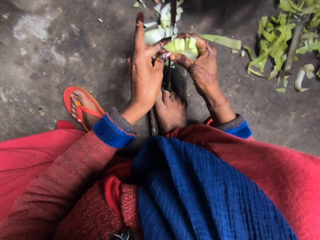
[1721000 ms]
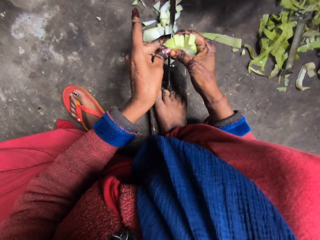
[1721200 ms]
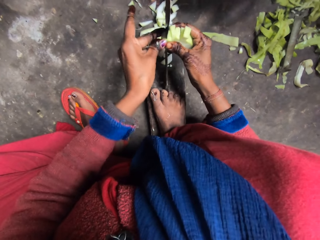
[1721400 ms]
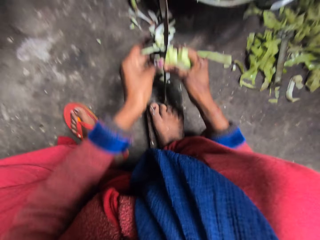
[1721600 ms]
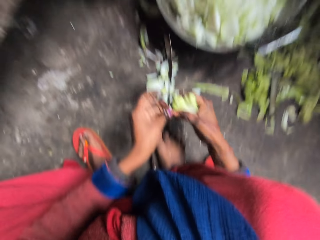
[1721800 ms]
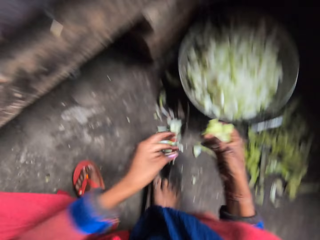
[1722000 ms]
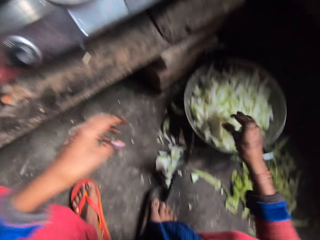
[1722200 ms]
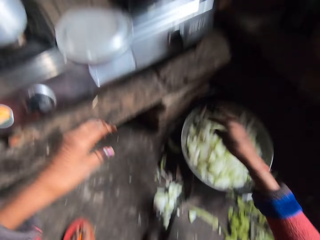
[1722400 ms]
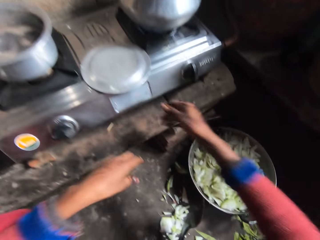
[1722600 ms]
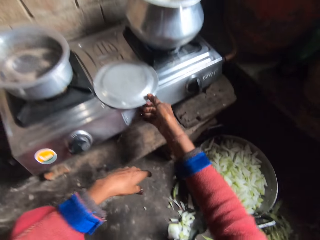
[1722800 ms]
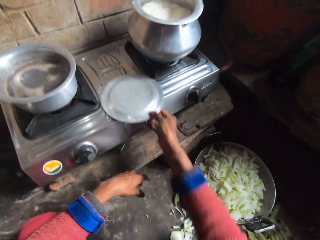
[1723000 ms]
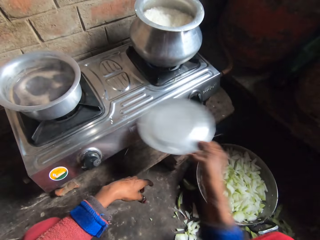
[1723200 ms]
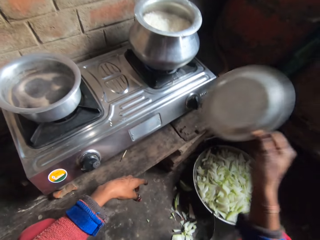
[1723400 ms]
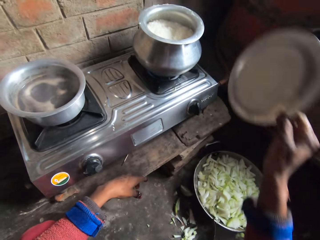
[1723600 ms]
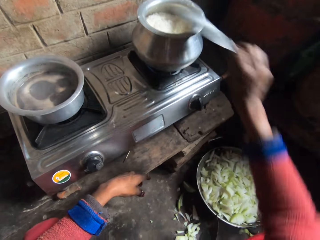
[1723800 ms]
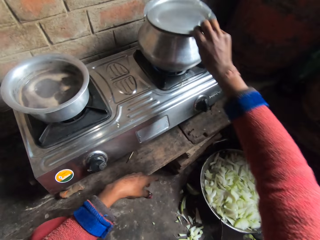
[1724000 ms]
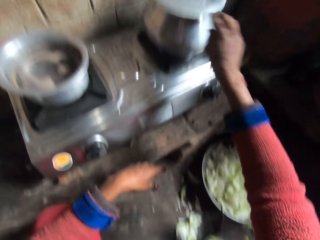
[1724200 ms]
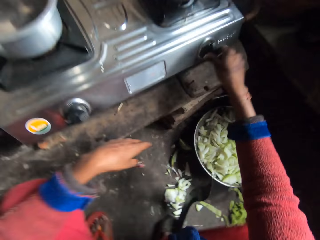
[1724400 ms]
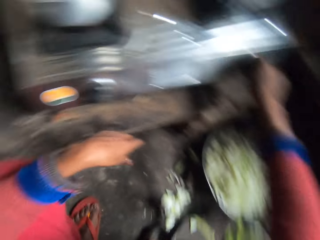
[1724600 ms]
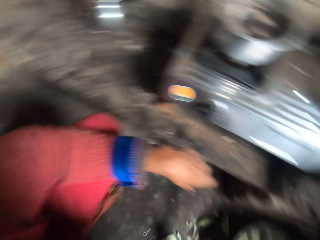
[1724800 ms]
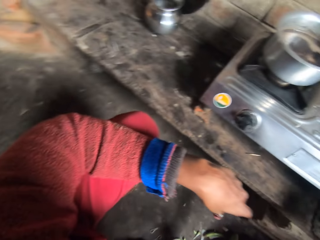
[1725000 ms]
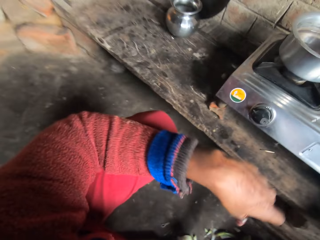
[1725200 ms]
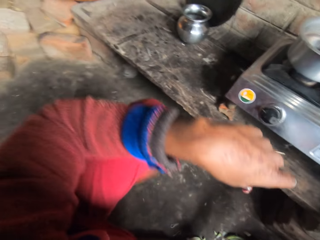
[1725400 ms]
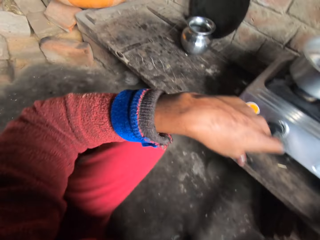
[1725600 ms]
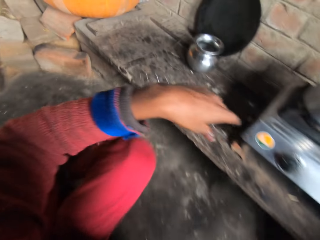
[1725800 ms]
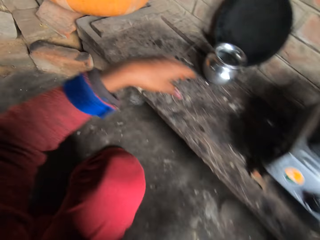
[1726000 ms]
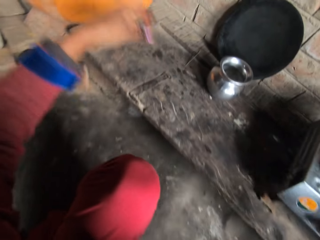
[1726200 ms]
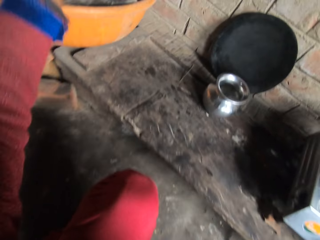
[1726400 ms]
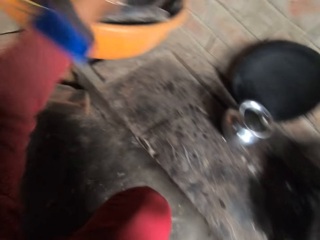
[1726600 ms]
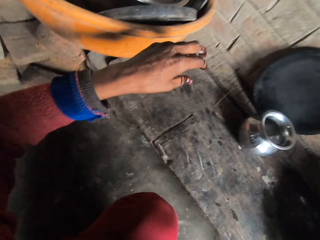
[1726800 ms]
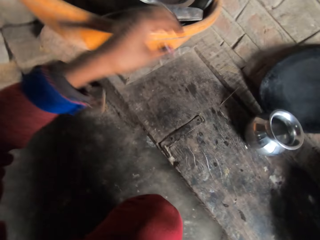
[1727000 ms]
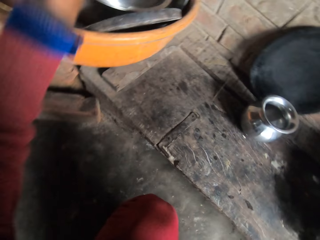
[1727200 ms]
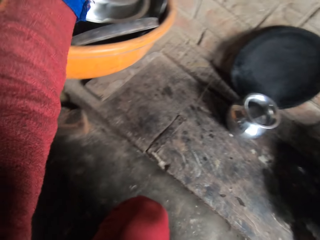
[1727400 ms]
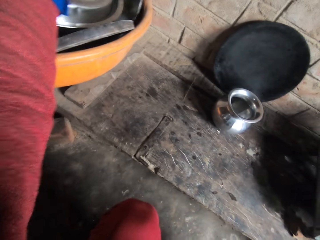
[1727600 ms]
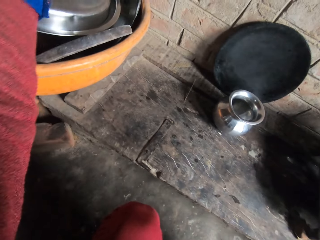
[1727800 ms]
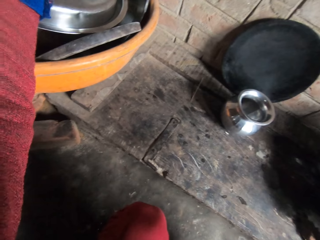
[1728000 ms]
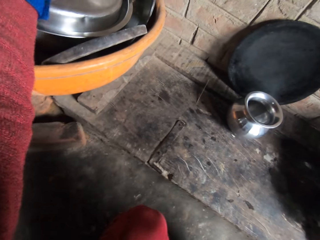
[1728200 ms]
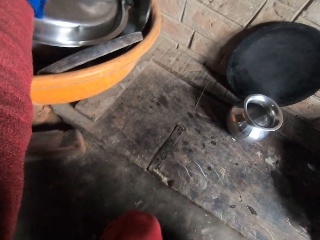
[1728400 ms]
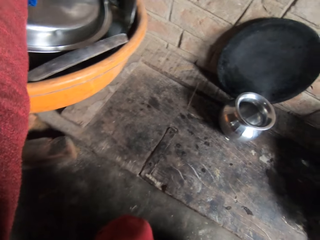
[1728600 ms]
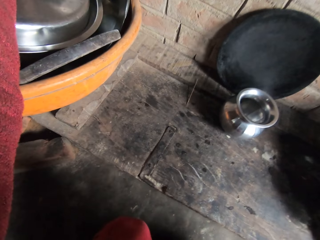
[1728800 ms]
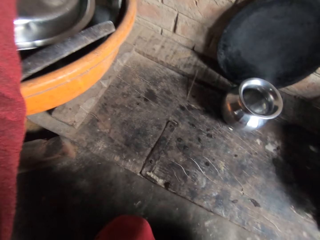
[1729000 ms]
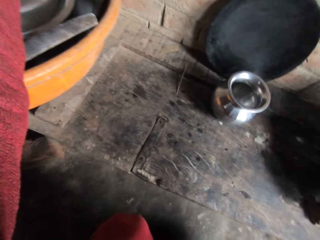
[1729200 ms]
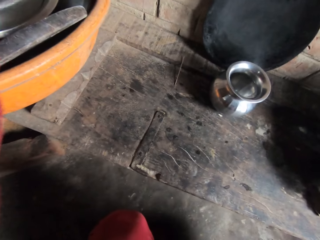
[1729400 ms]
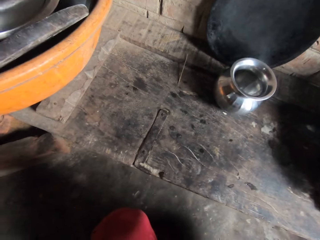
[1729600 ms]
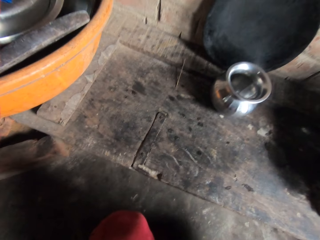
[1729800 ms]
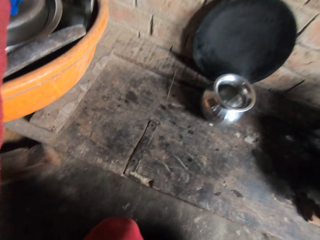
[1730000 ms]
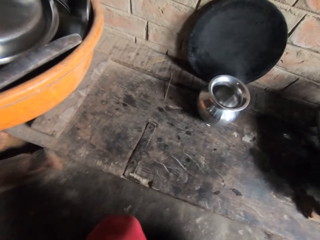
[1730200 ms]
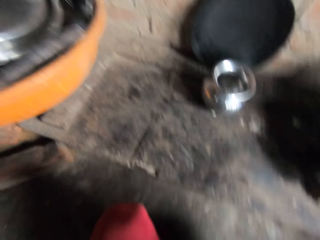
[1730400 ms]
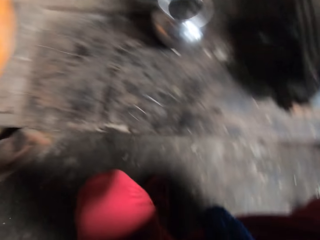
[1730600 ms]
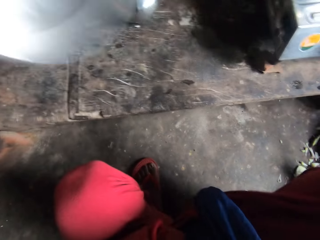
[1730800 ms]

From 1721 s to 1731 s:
The camera wearer puts the bottle gourd slices in her right hand in the pot on the floor. She picks up a pot lid on a stove on a table with her right hand. She covers a pot on the stove with the pot lid in her right hand. She adjusts a knob on the stove with her right hand. She moves her left hand. She picks up an aluminum bowl on a stack of plates in a bowl on the table with her left hand.

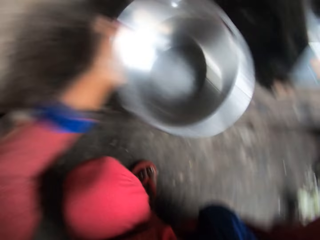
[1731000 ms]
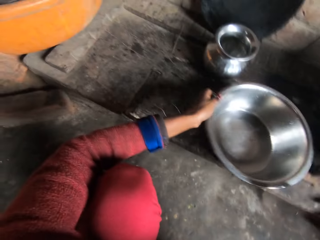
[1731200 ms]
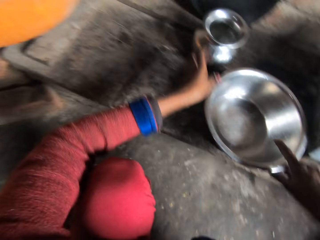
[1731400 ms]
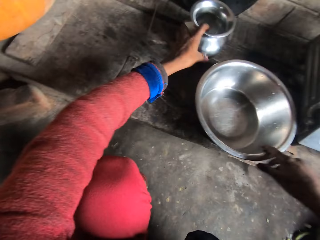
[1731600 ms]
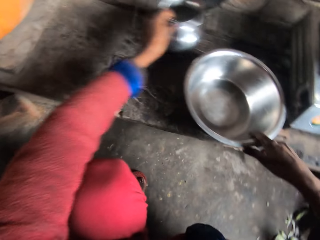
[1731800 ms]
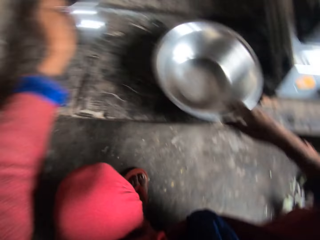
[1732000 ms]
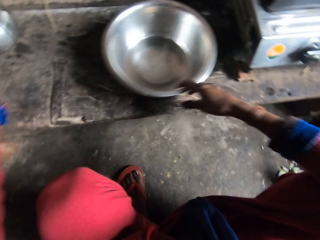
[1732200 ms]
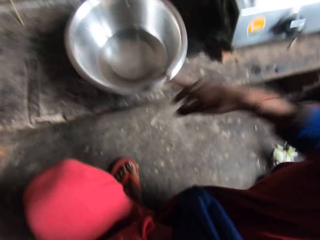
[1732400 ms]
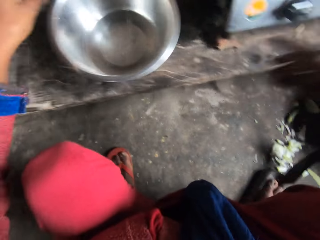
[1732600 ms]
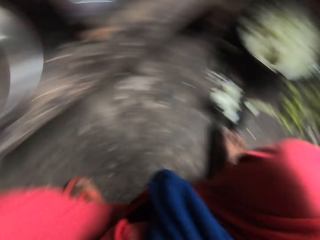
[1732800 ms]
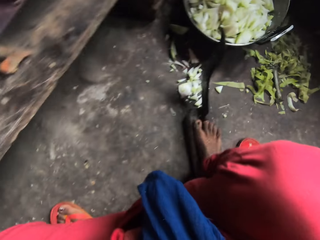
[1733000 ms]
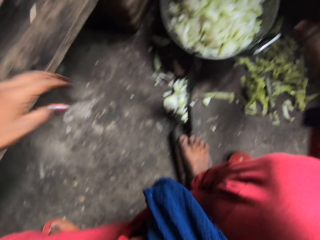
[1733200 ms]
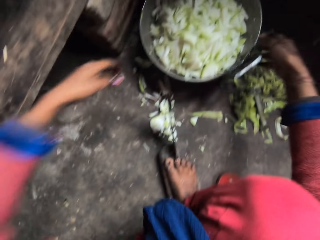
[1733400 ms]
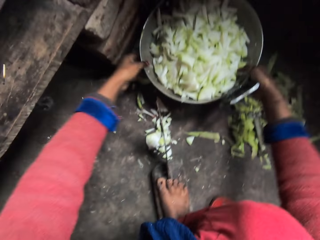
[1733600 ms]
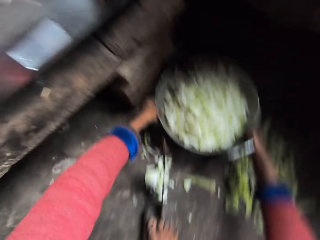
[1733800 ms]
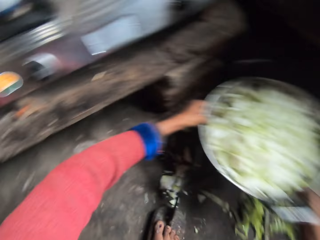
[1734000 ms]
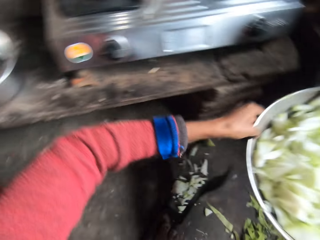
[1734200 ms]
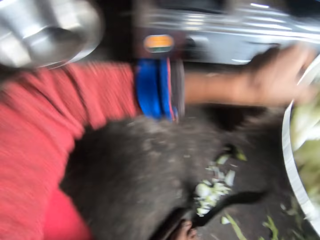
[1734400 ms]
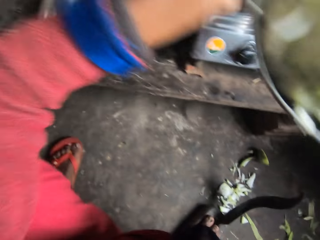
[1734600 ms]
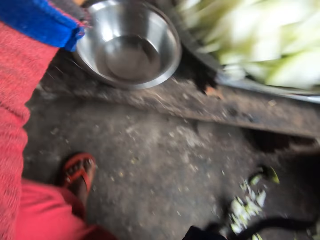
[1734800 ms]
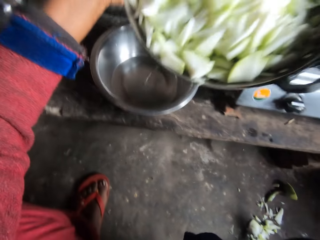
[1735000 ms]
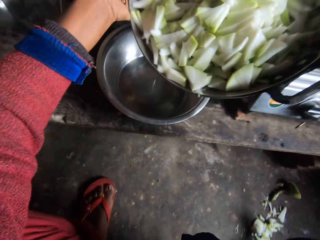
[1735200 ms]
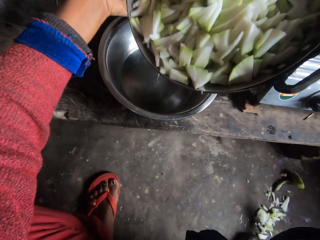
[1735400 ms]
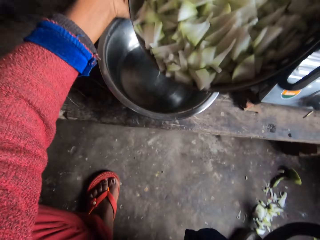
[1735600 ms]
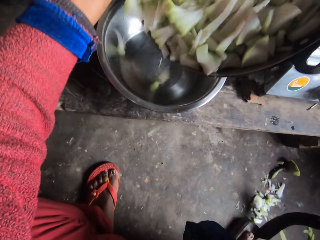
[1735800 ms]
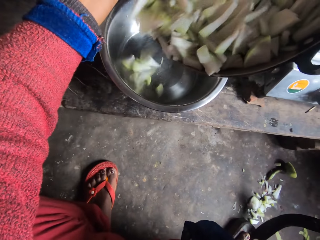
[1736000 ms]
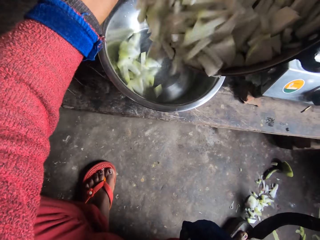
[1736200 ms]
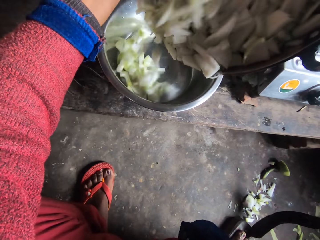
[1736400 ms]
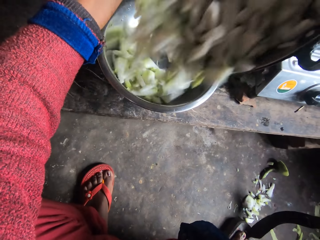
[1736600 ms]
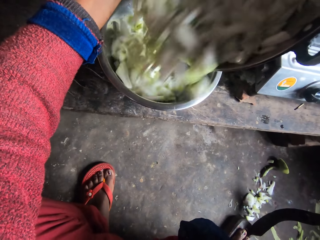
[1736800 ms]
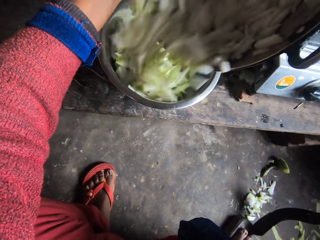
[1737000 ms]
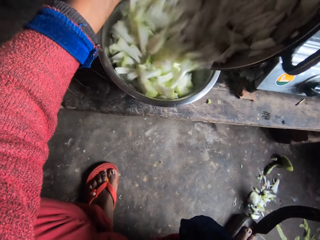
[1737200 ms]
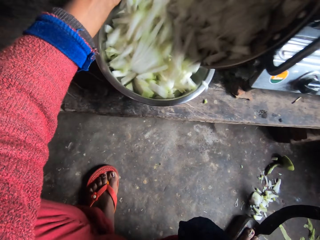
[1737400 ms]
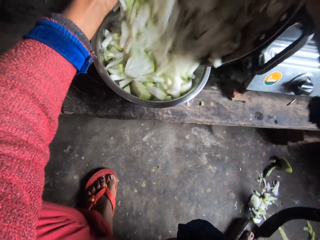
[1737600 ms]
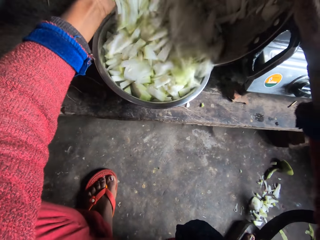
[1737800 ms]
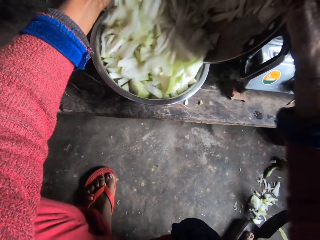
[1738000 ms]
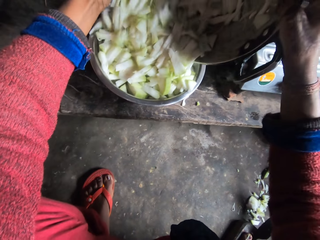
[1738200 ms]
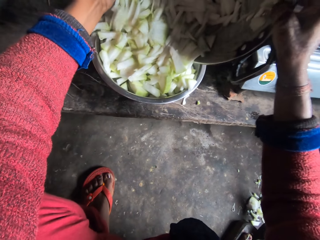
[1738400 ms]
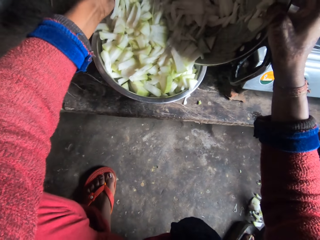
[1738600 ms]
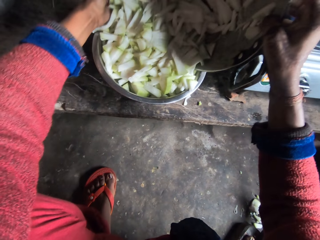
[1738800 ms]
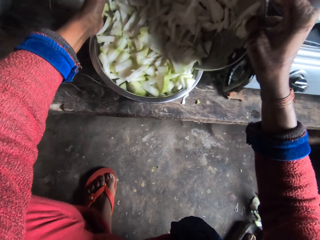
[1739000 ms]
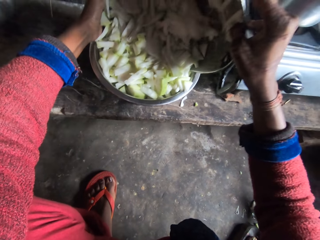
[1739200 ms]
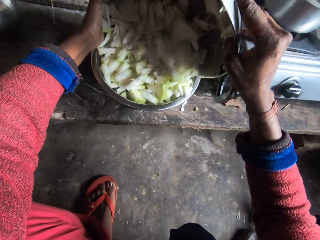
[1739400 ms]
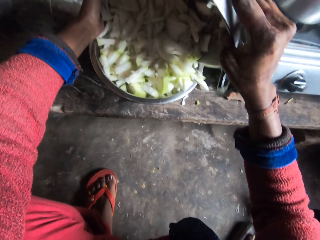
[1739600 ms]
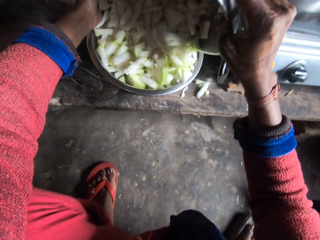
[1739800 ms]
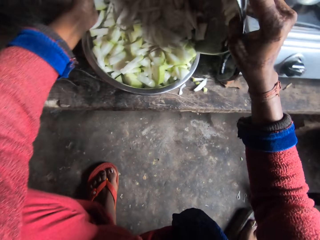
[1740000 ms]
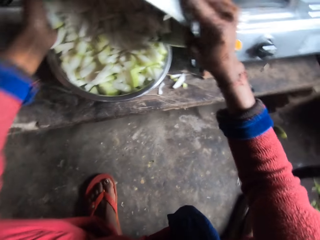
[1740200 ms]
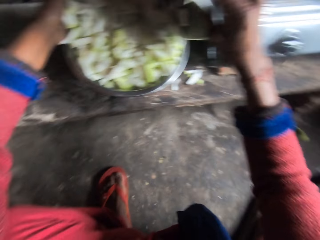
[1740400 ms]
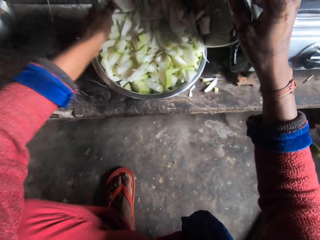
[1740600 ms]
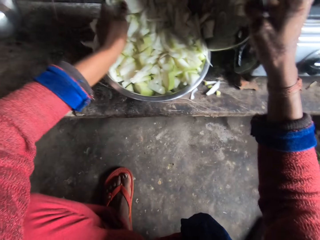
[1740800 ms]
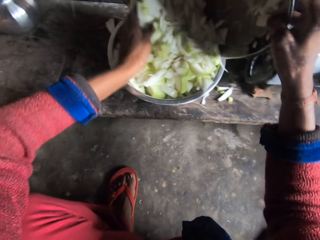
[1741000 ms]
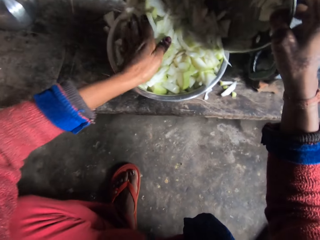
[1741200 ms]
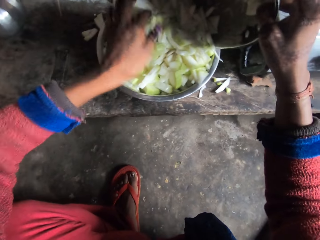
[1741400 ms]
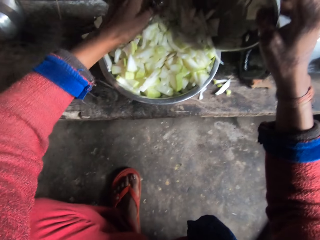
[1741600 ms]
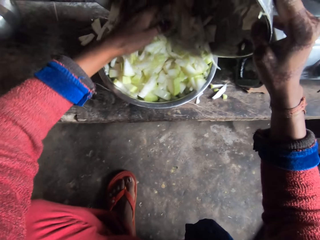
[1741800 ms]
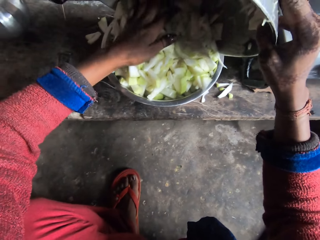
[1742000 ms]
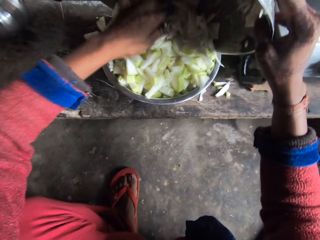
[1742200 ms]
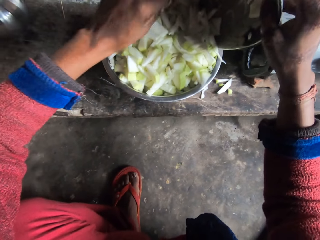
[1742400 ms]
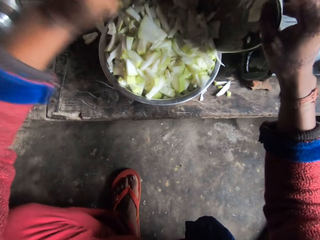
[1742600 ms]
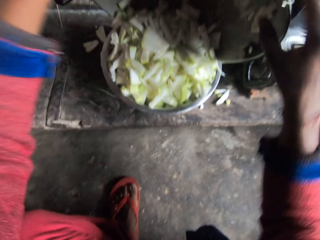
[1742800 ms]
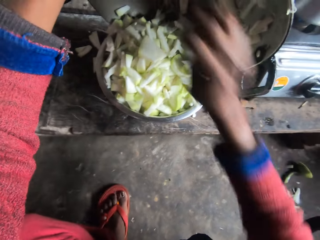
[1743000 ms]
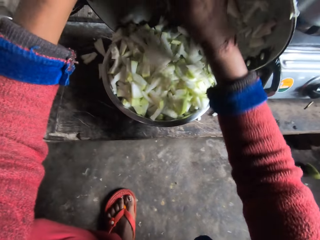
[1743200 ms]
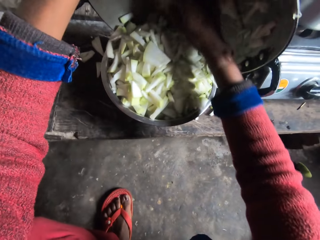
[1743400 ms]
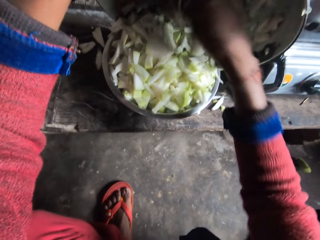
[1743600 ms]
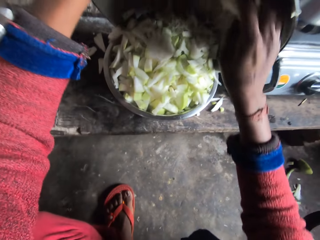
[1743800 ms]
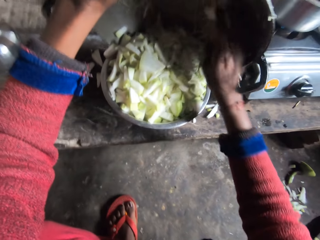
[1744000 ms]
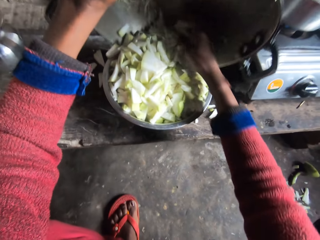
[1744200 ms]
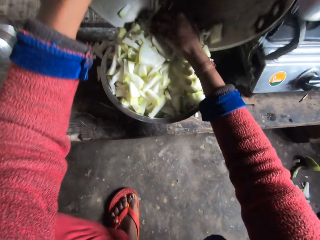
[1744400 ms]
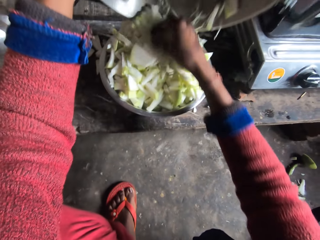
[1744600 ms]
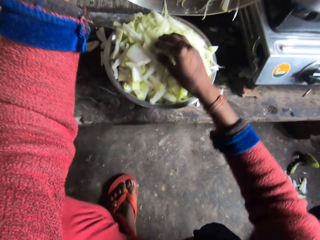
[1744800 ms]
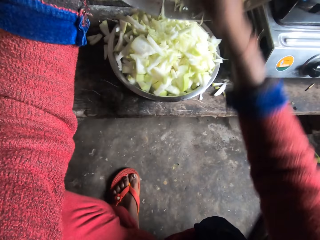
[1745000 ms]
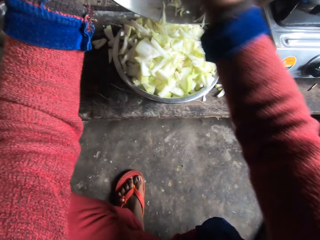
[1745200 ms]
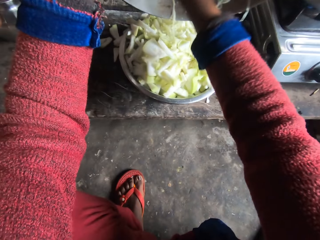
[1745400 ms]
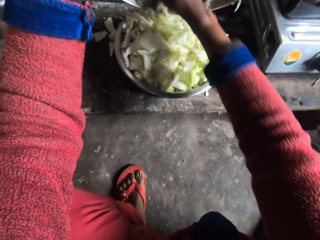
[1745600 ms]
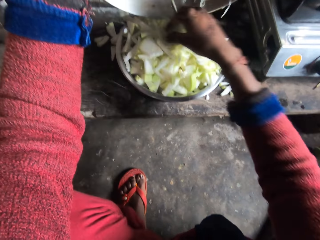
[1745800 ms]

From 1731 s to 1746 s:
The camera wearer puts the aluminum bowl on the table. She adjusts an aluminum pot on the table with her left hand. She holds the bowl with the other hand, picks up a cooking pot and moves a bowl. She turns to the other side. She picks up the pot or wok of bottle gourd on the floor. She pours the bottle gourd from the pot into the aluminum bowl on the table. She moves the bottle gourd with the hand. She holds the wok with the other hand. She removes the bottle gourd with the hand.
